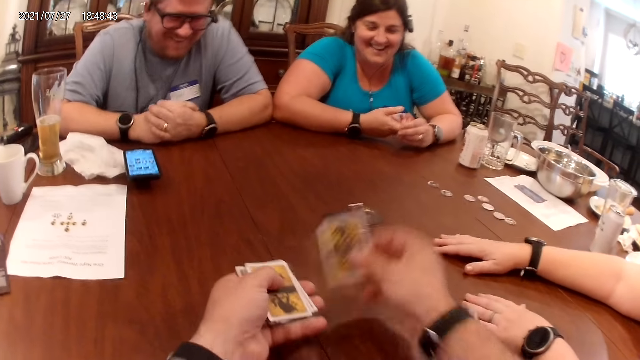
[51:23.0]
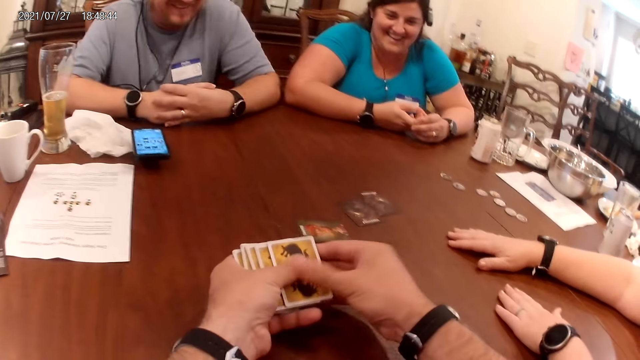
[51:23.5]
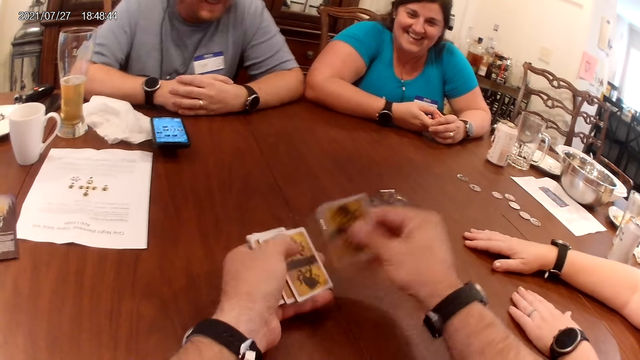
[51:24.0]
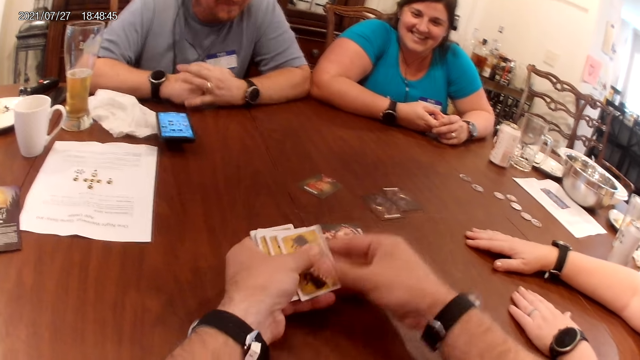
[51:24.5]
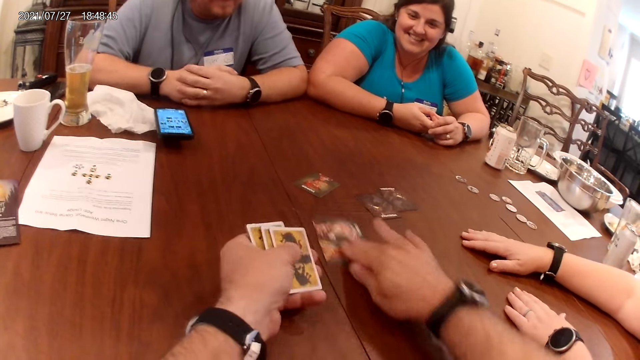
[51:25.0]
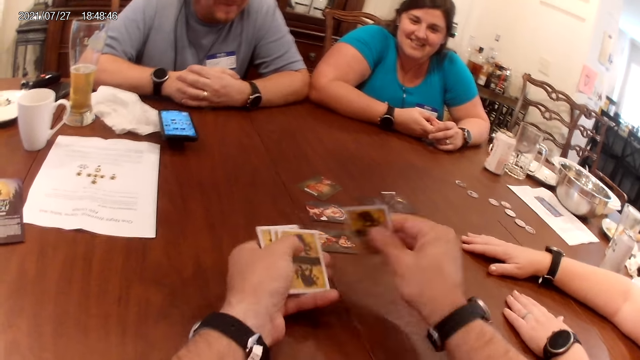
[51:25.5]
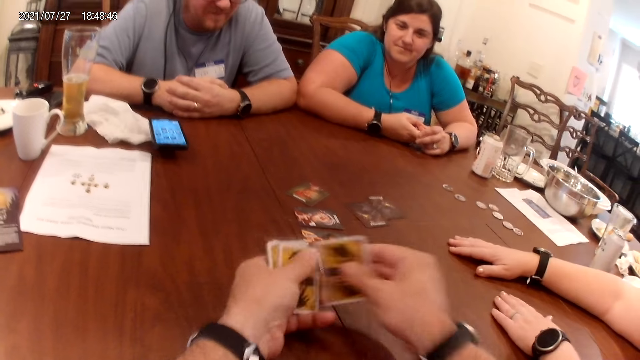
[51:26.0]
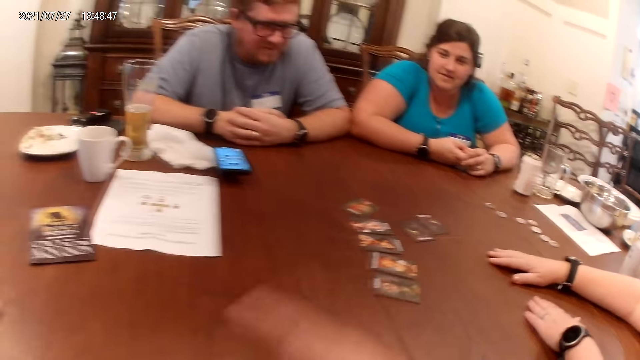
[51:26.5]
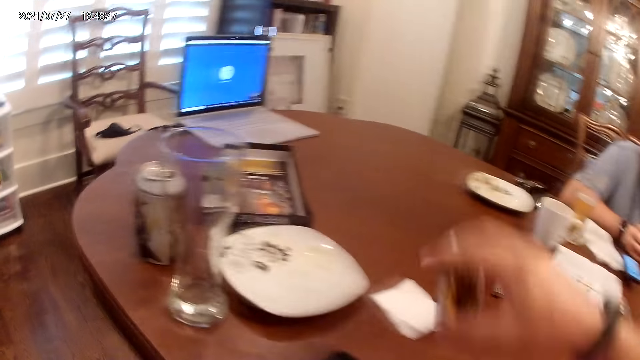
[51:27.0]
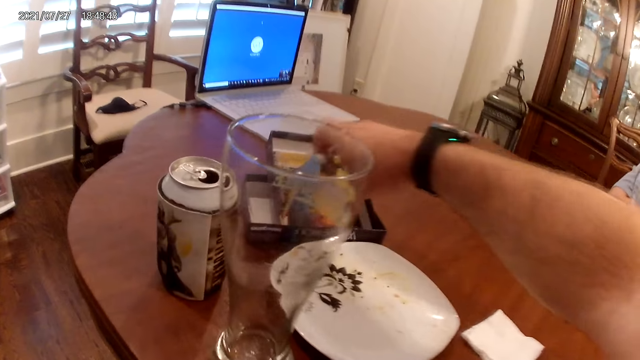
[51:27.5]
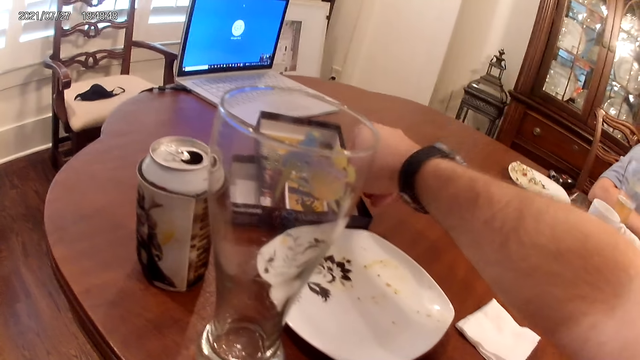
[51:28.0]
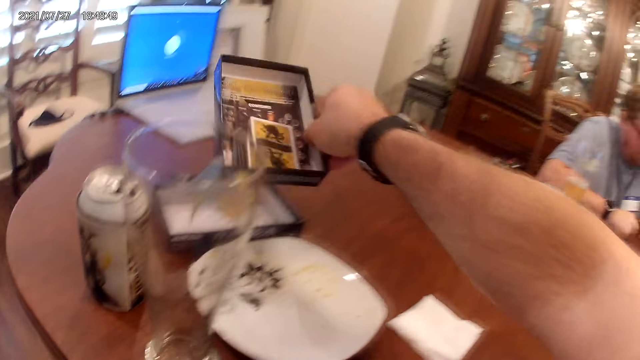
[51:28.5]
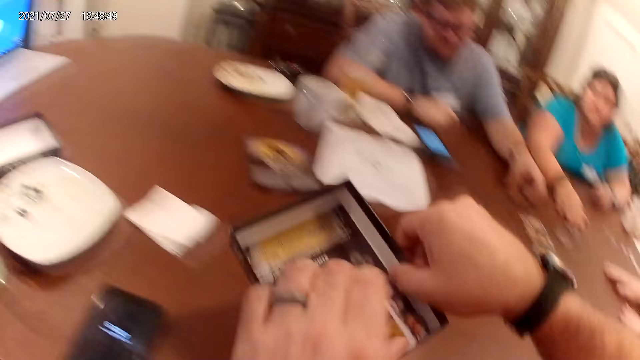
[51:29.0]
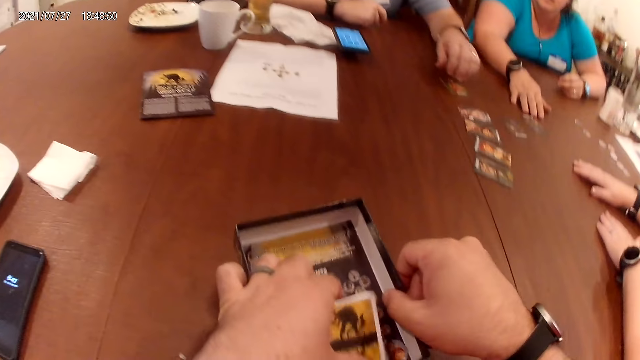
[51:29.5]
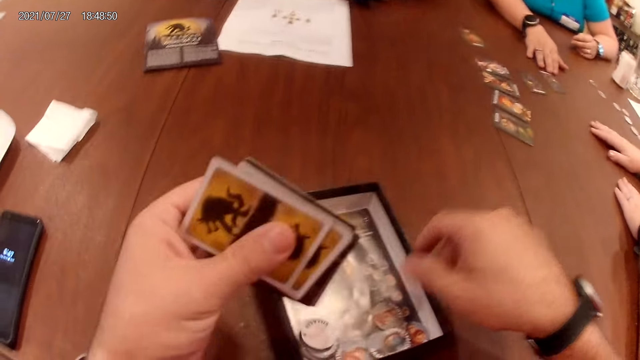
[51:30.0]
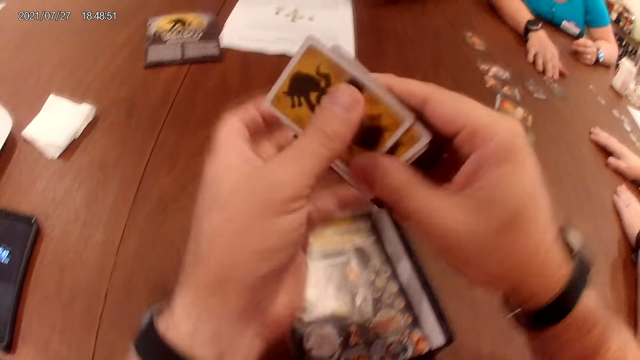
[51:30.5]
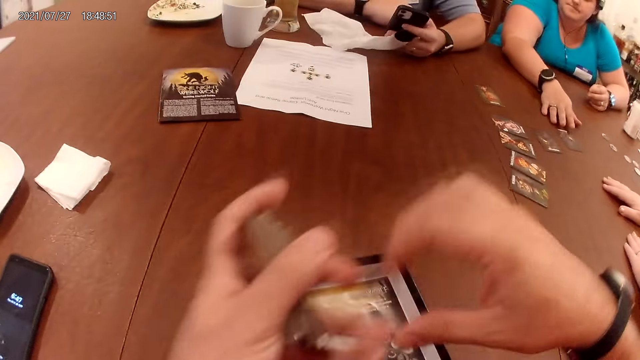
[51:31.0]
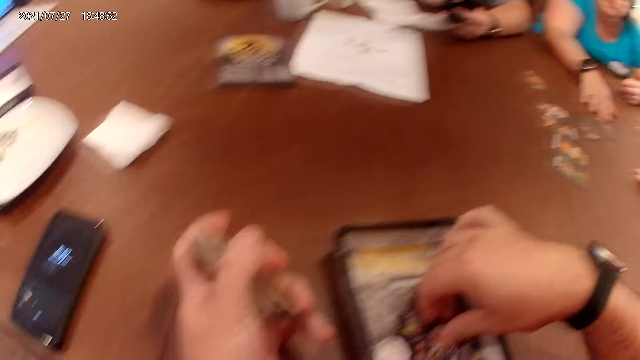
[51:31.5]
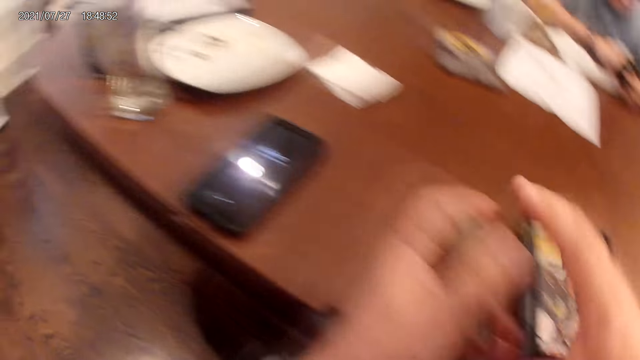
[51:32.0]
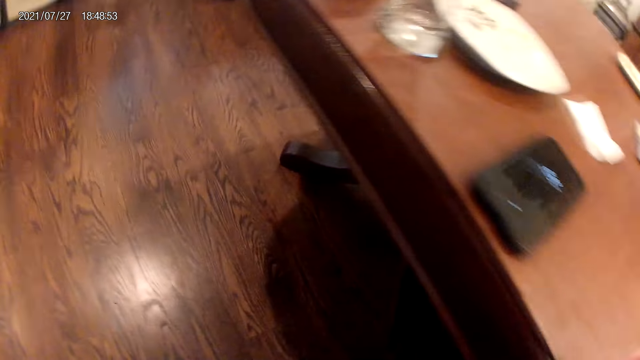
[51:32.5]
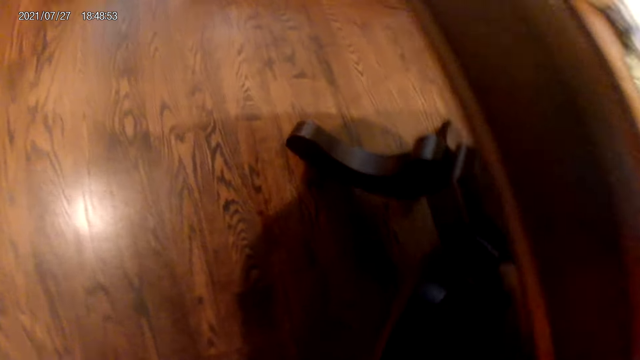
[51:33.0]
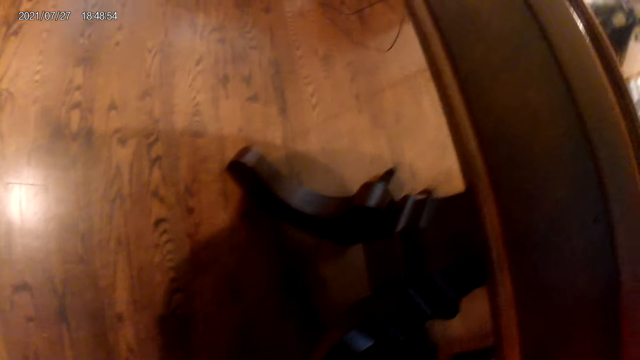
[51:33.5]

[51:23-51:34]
The camera wearer drops a card on the table. He drops a card on the table repeatedly. He drops the cards in his right hand into the carton on the table. He picks up the box from the table. He moves the carton on the table with his right hand. A man touches a card on the table with his left hand. The camera wearer places the box on the table. He picks the cards inside the carton with his left hand. The man picks up the phone from the table. The camera wearer moves a chip in the carton on the table with his right hand.

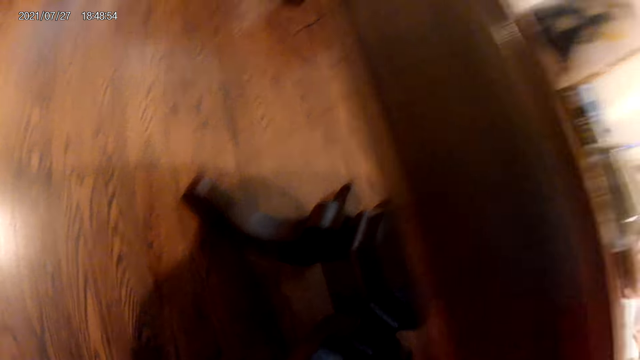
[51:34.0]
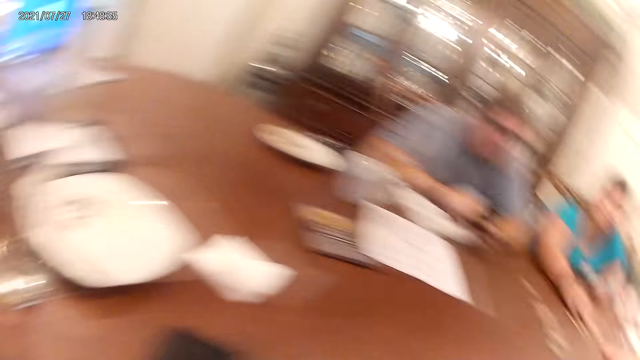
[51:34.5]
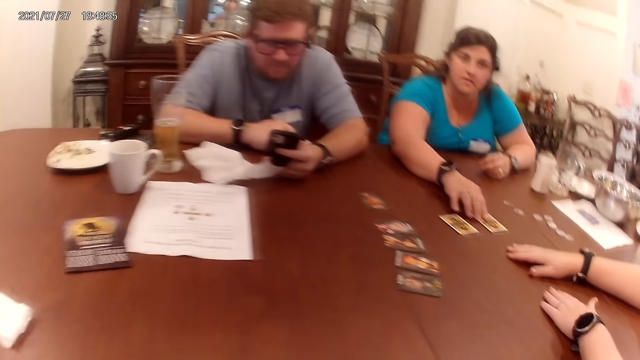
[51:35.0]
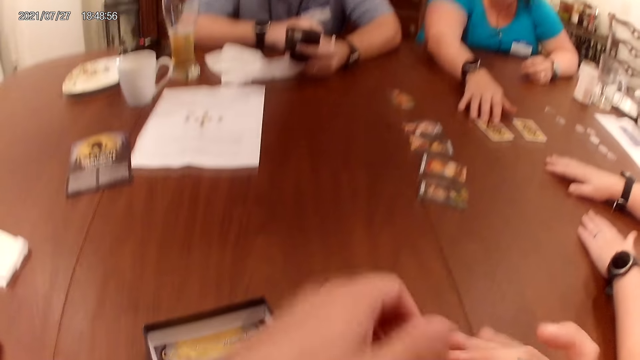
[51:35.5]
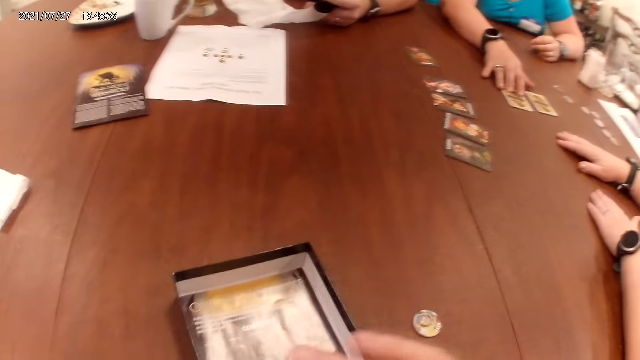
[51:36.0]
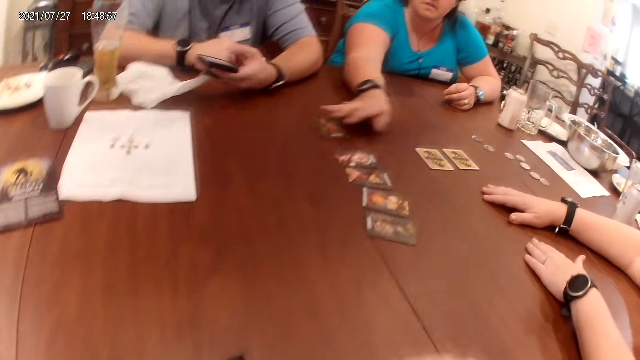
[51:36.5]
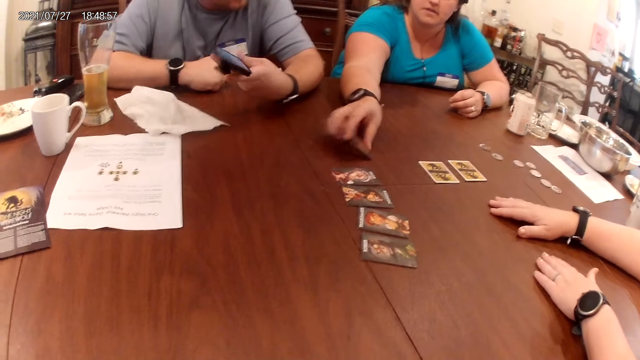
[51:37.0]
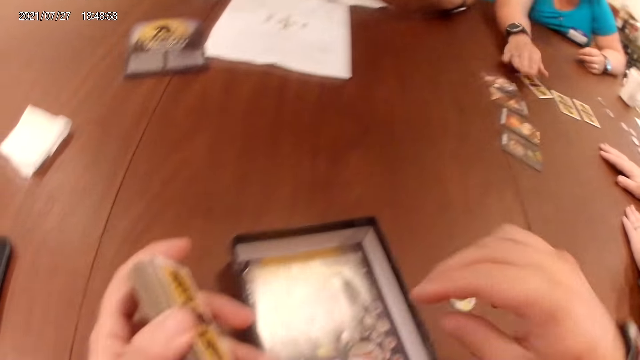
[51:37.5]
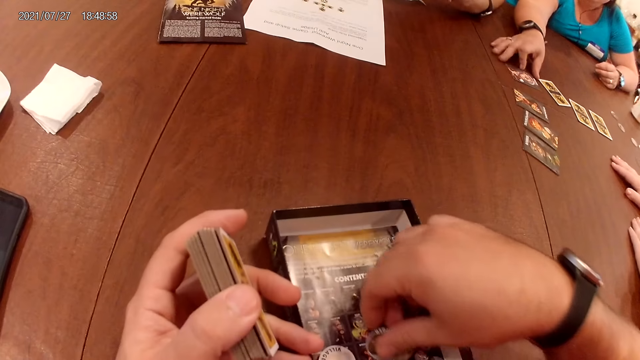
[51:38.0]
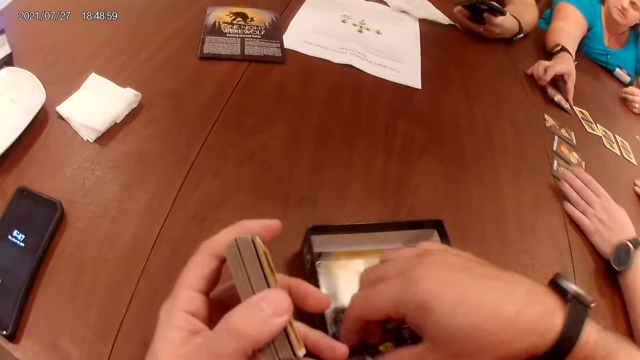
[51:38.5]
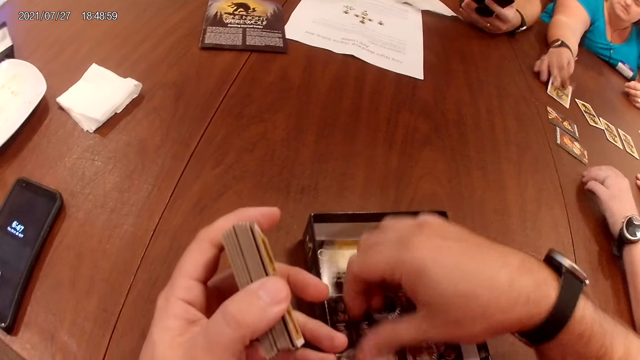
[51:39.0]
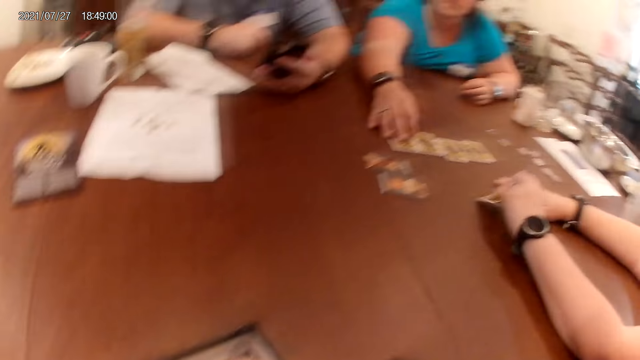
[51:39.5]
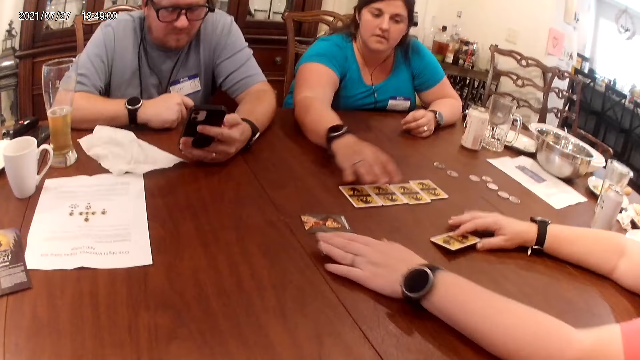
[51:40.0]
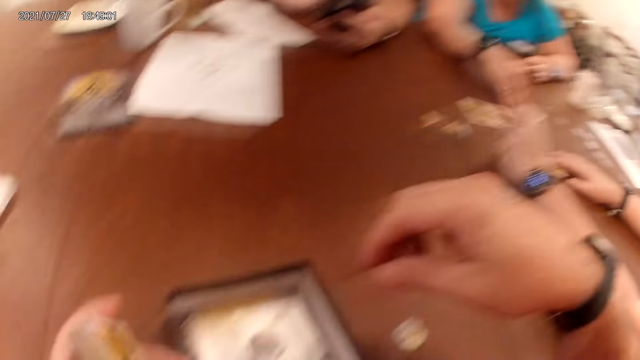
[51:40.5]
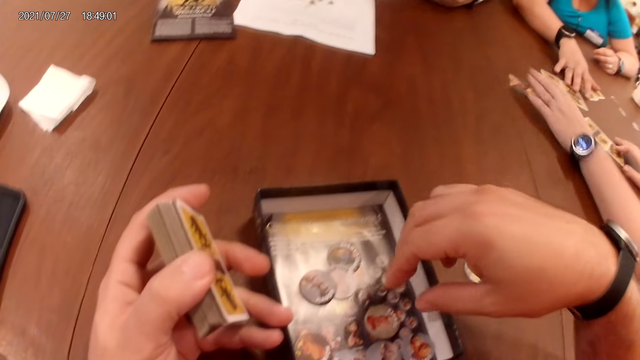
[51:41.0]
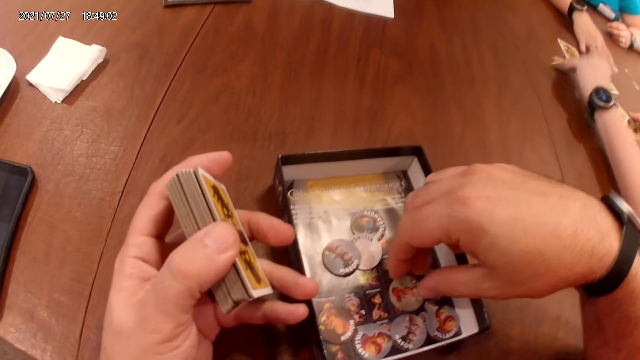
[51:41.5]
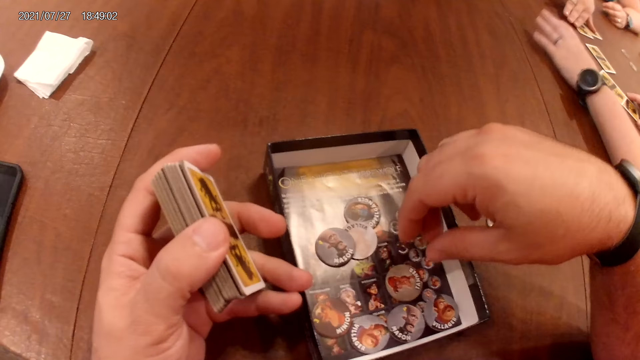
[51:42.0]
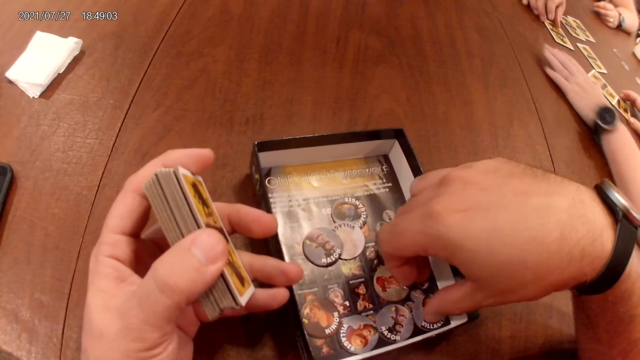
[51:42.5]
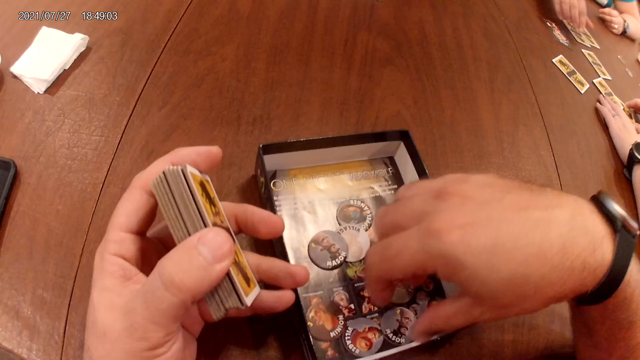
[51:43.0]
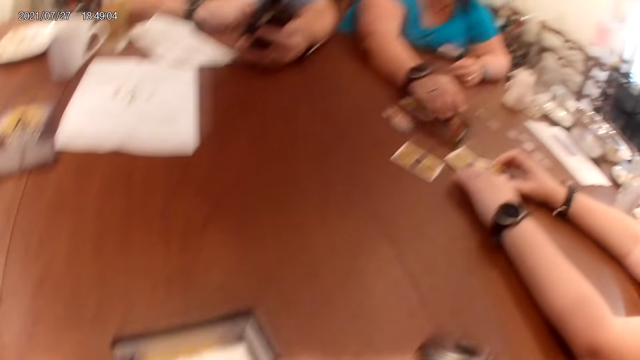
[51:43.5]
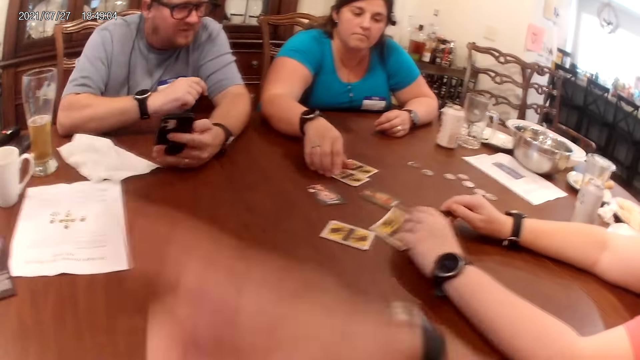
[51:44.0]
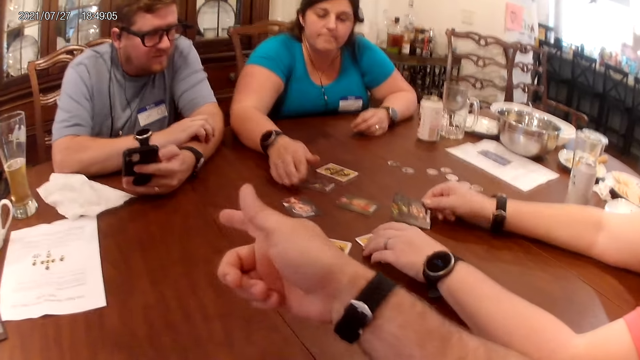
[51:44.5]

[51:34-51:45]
A woman touches a card on the table with her right hand. She touches the card again. The camera wearer picks a token inside the box. The woman flips the card on the table with her right hand. She flips the card again. The camera wearer moves some chips in the carton on the table with his right hand. Another woman arranges a card on the table. She moves a card on the table with her left hand. She does so again. The first woman moves some cards on the table with her right hand, and moves a card on the table with her right hand. The other woman flips a card on the table with her left hand. The first woman flips a card on the table with her right hand repeatedly. The other woman flips a card on the table with her right hand.
